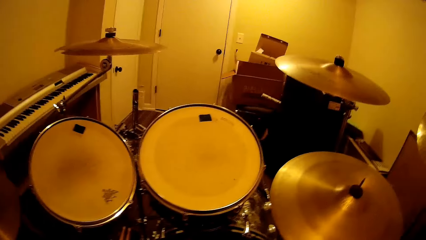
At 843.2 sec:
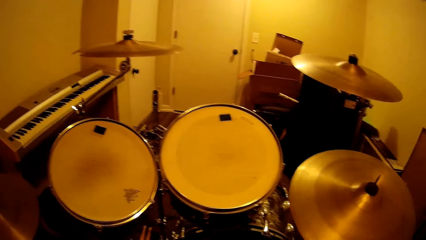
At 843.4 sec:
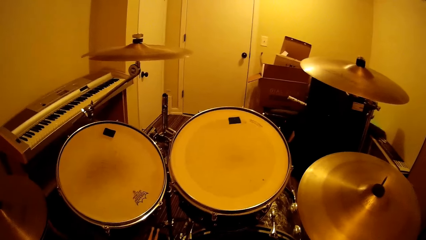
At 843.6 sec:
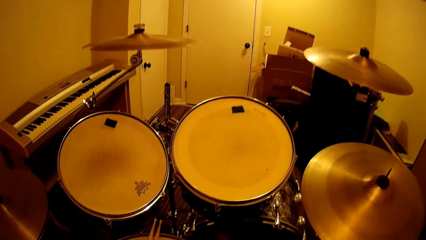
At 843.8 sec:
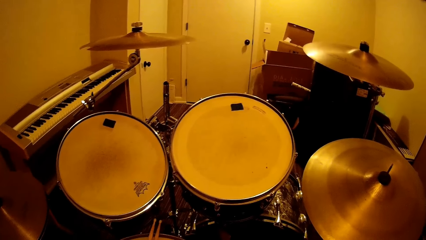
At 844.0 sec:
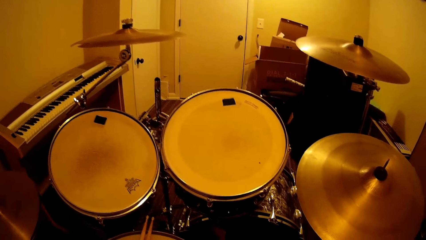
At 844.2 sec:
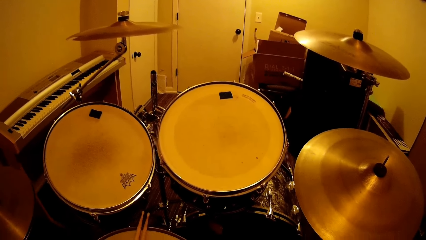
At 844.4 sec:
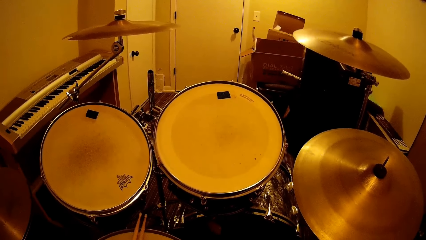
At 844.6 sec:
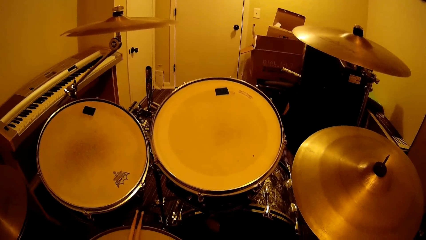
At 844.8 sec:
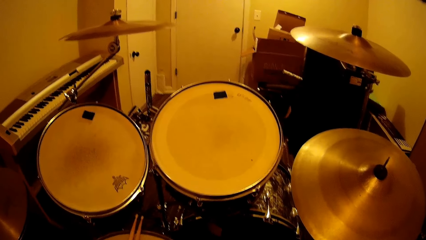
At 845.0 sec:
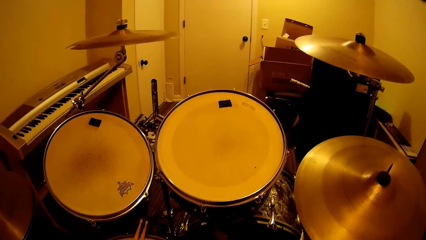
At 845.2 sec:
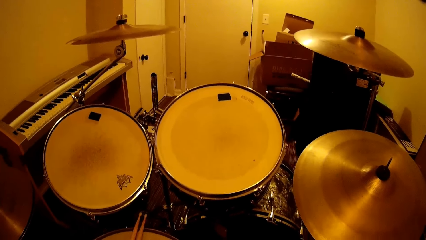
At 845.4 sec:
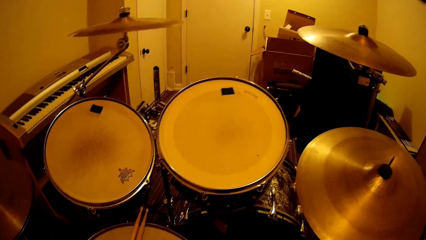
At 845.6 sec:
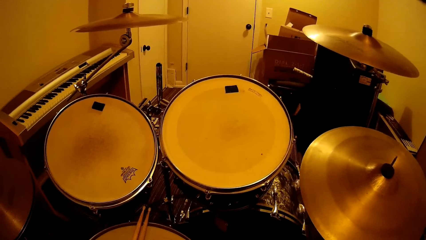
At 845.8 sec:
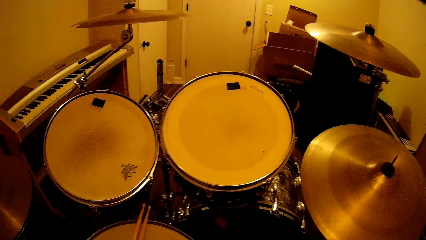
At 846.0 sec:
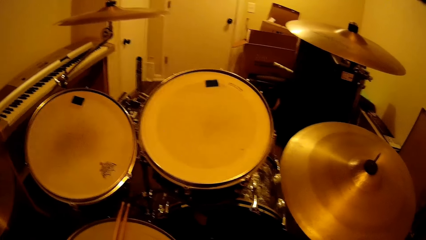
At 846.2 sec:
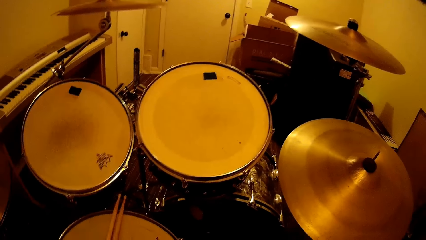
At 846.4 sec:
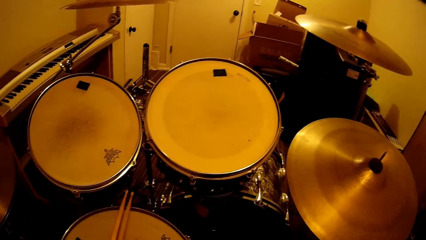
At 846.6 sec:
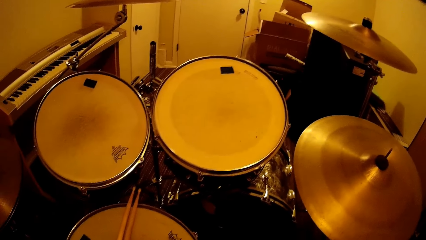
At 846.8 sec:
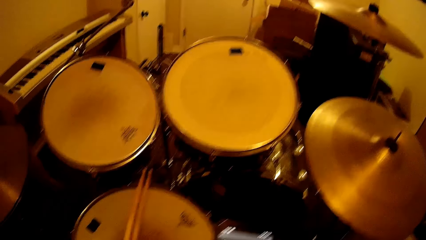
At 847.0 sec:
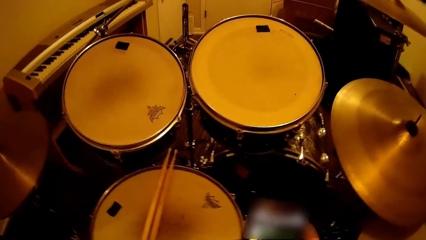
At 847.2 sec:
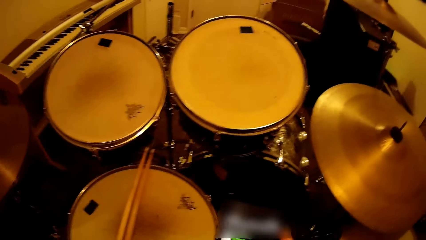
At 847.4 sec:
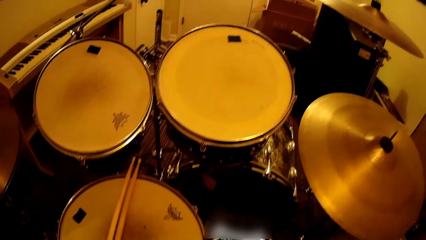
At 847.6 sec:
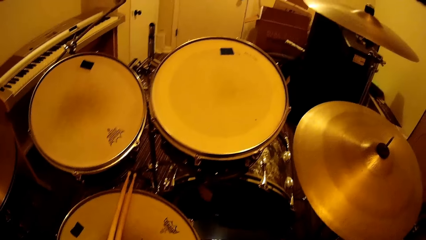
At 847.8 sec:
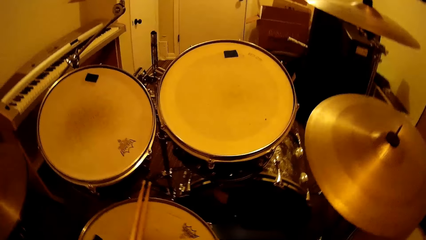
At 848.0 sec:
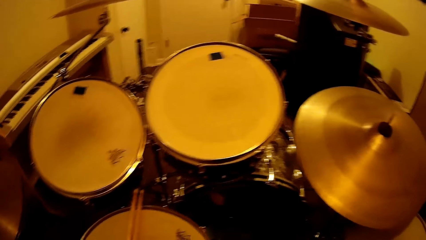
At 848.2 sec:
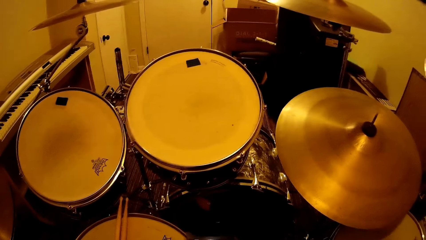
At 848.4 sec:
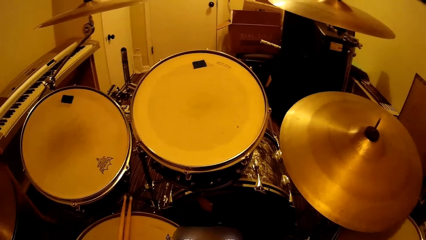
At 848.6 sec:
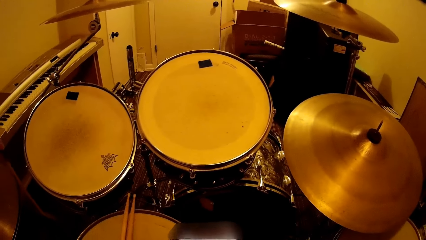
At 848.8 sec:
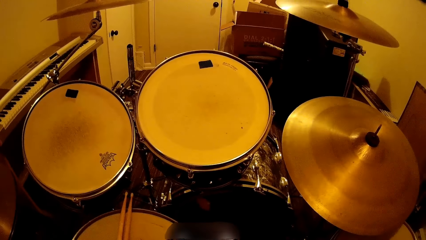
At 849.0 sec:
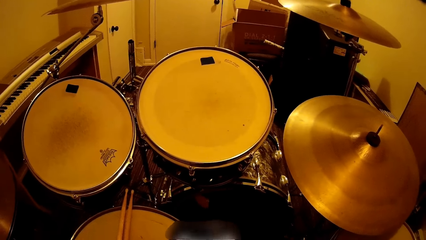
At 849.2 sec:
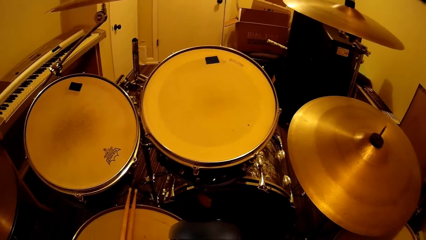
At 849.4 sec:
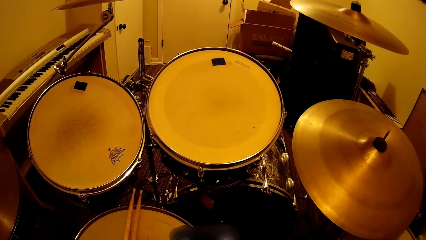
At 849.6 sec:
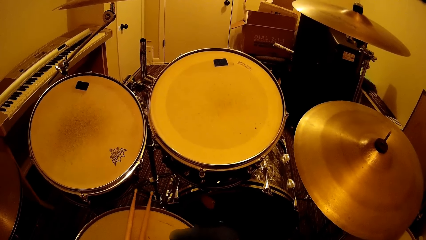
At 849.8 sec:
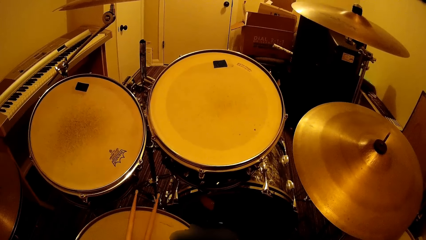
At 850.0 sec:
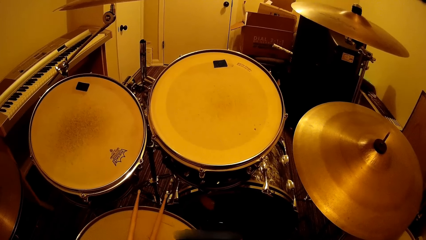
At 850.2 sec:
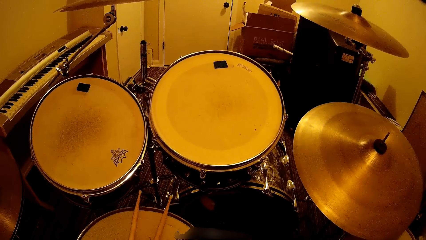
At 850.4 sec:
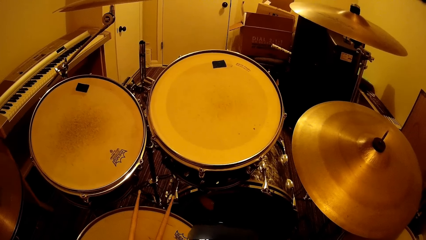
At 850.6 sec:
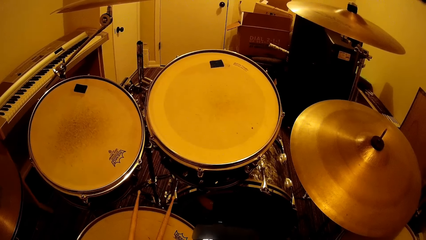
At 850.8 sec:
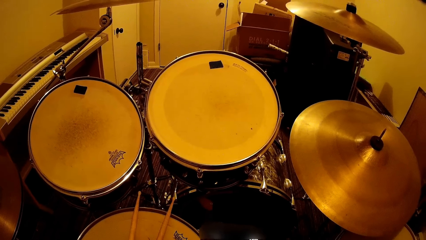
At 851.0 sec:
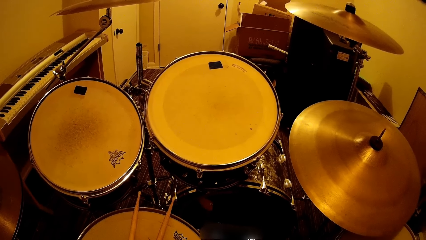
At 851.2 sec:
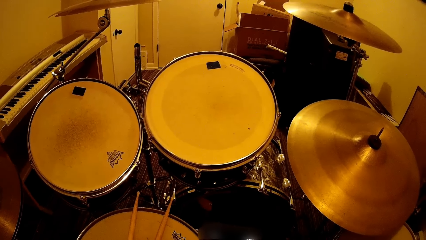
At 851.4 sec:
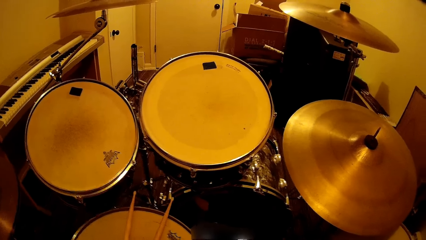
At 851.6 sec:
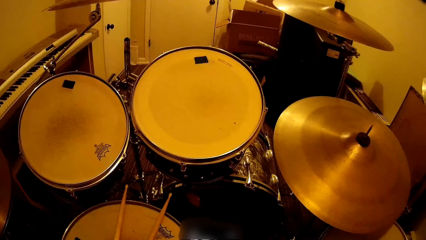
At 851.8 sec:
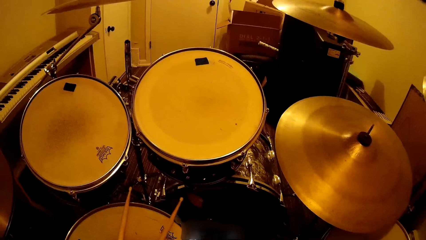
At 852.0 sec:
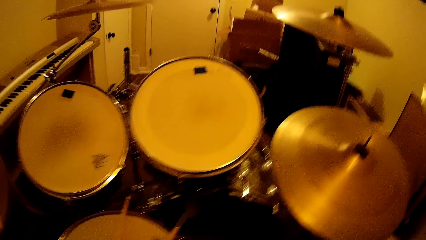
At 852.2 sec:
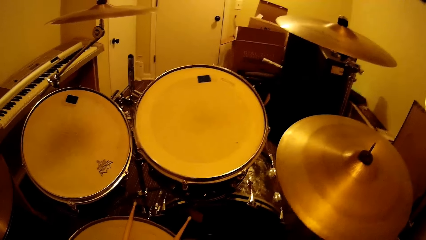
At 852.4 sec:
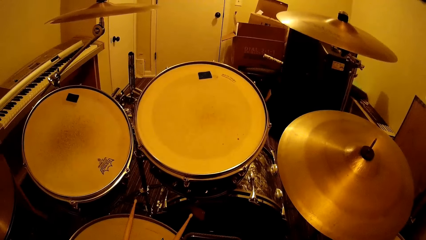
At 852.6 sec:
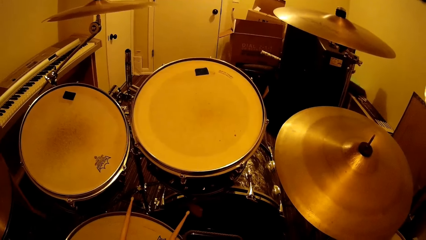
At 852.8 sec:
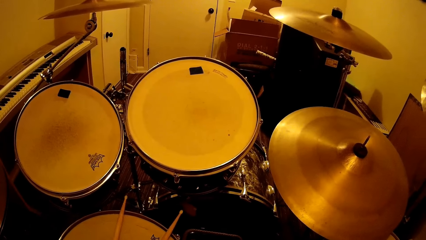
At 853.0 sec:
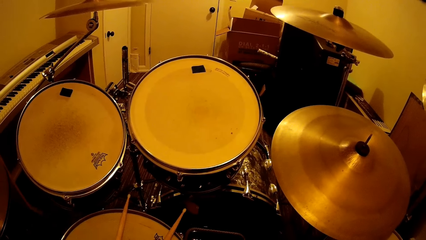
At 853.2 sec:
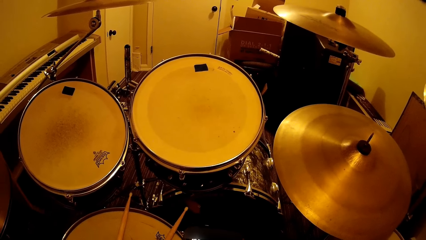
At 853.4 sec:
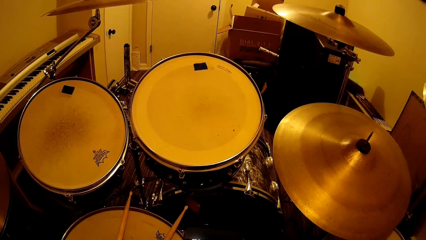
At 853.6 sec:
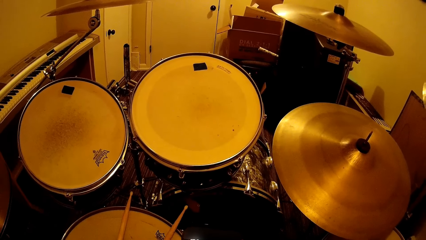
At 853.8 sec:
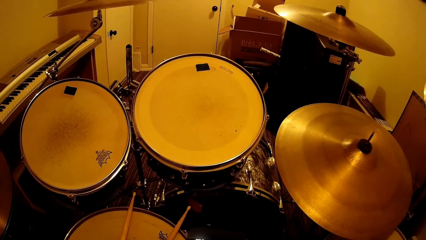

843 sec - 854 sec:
The camera wearer operates the phone.
